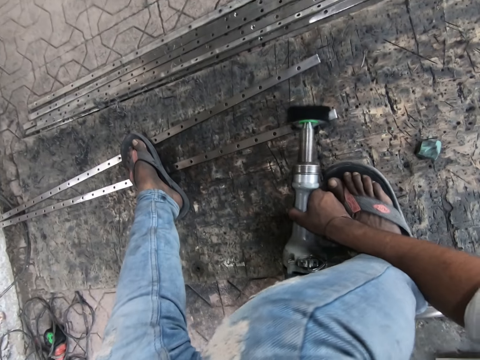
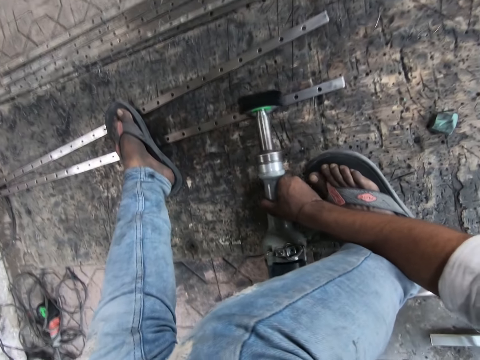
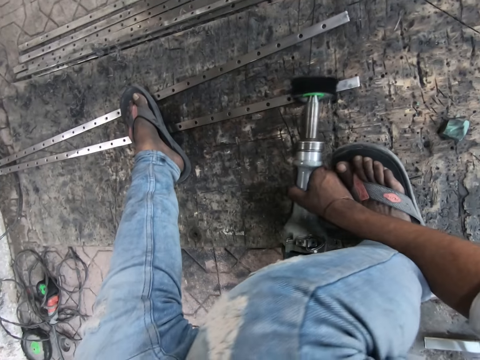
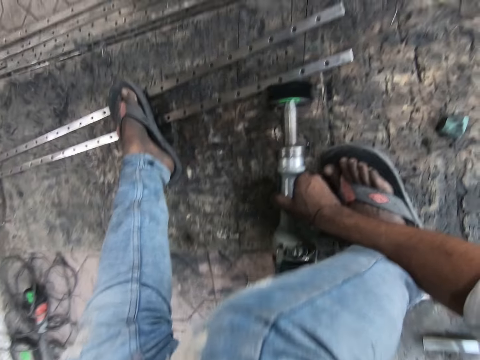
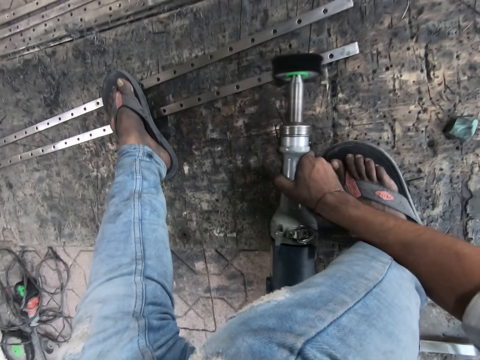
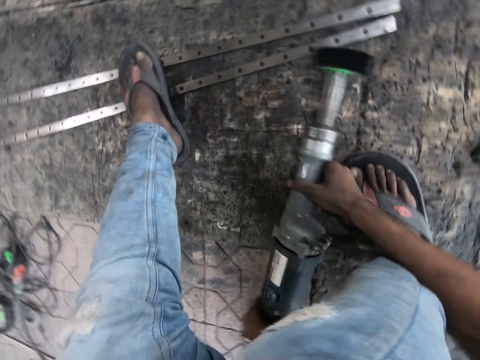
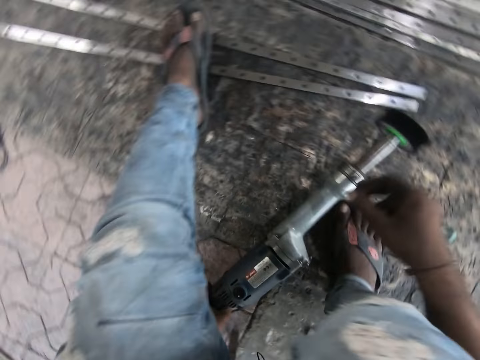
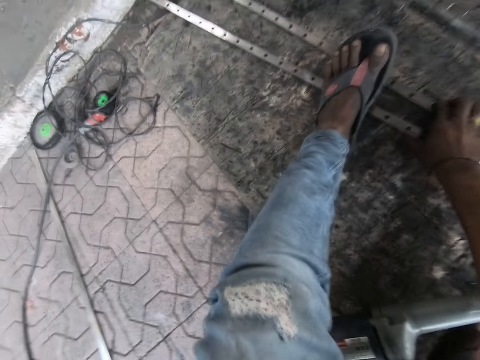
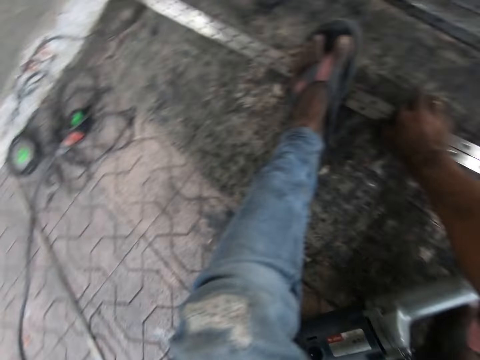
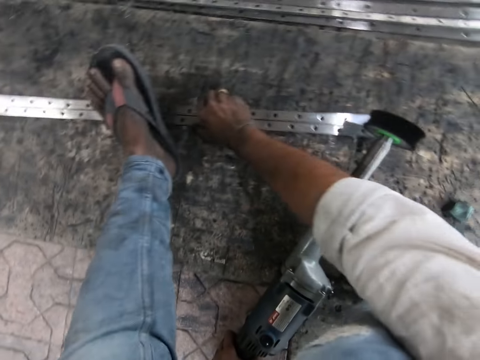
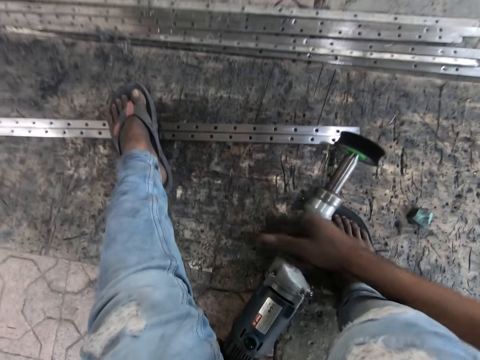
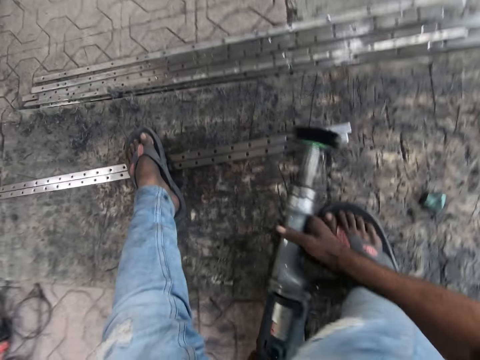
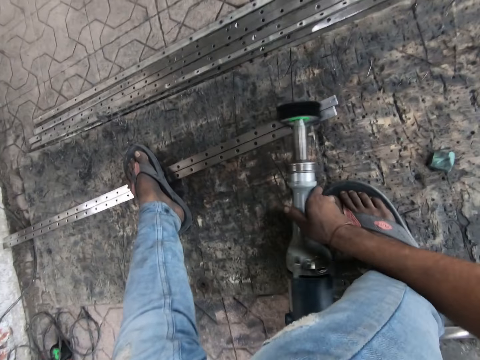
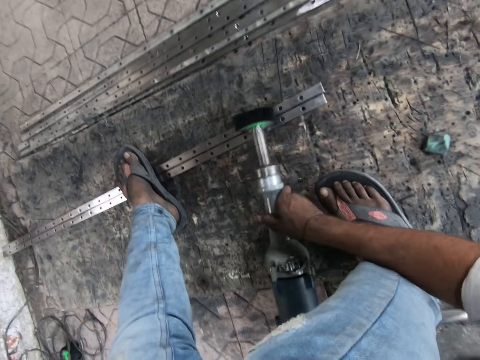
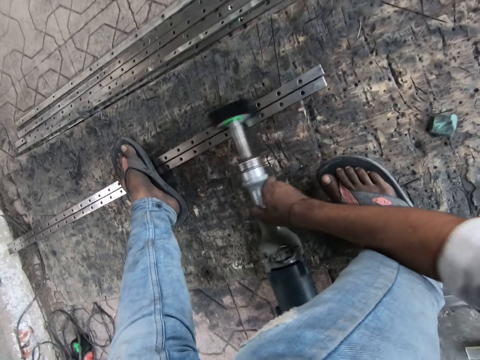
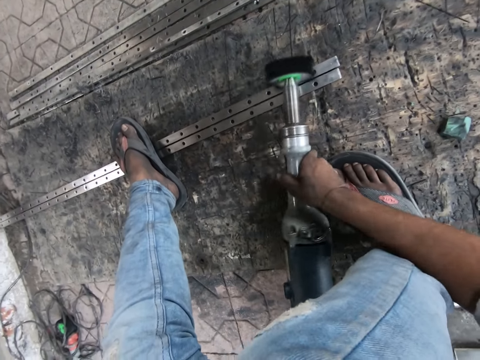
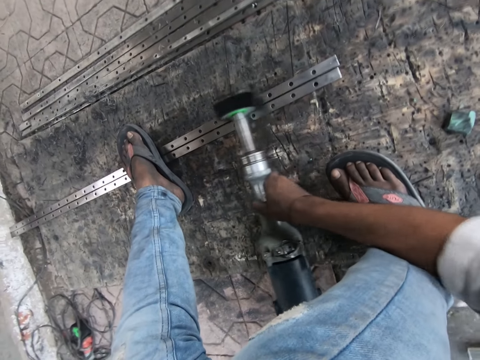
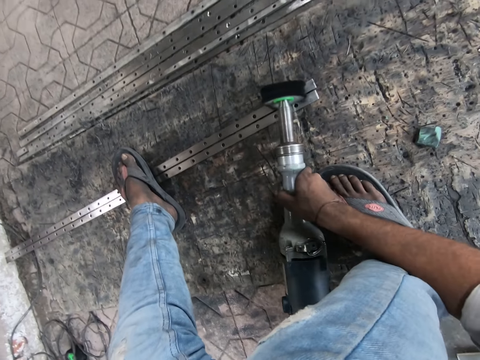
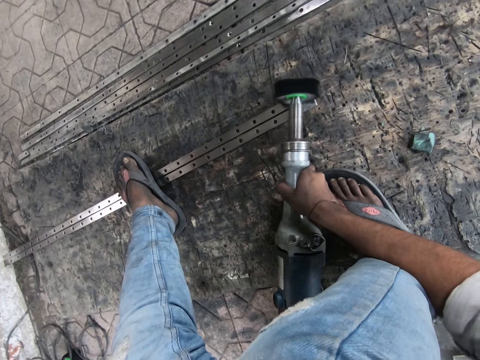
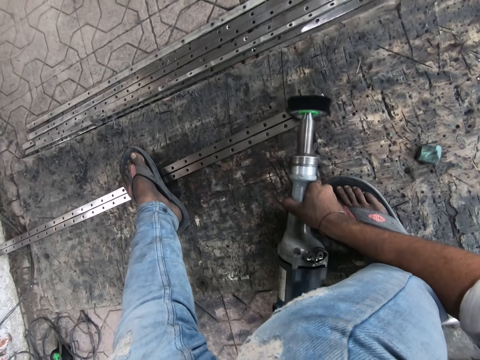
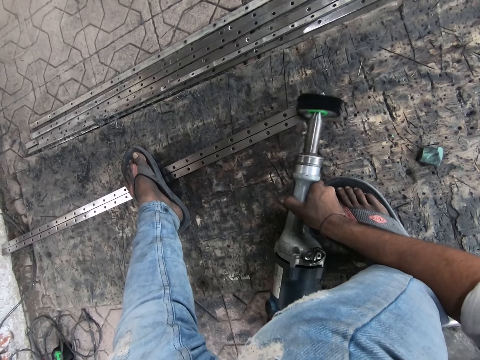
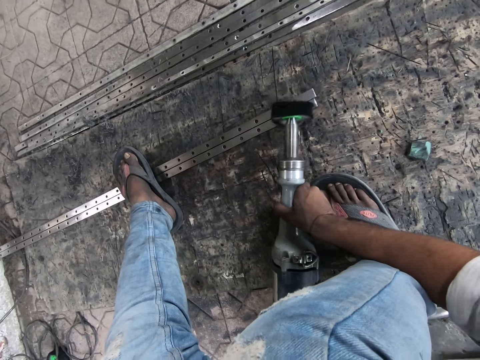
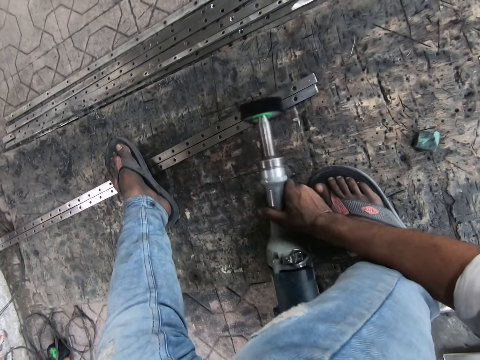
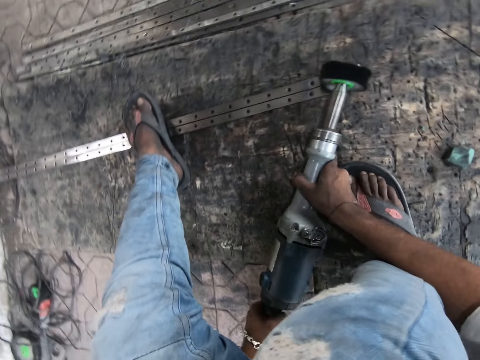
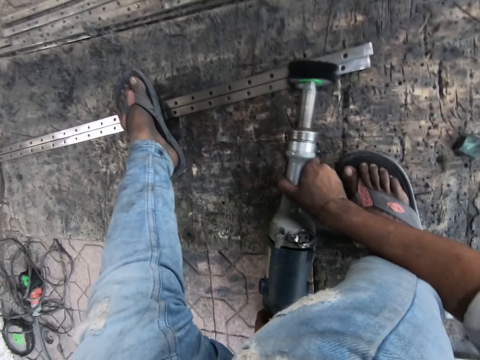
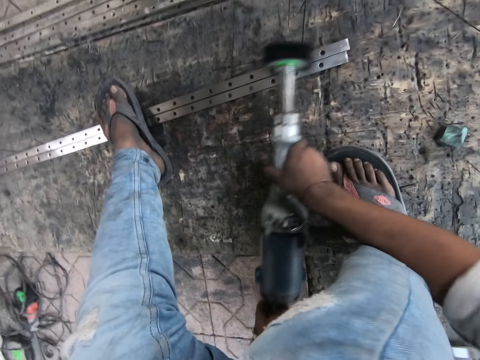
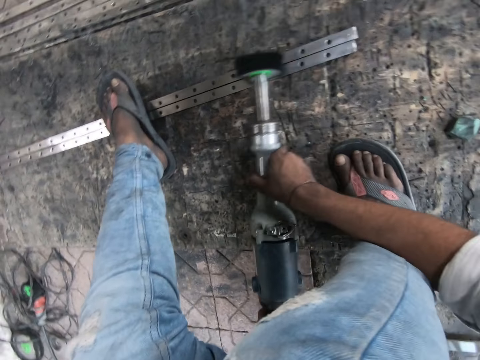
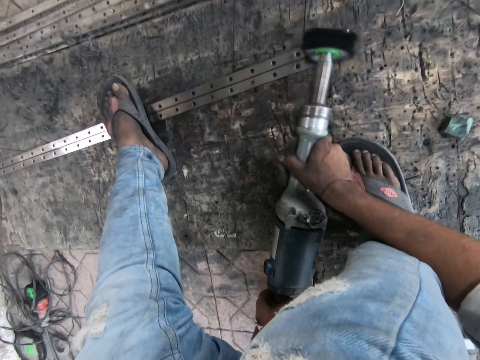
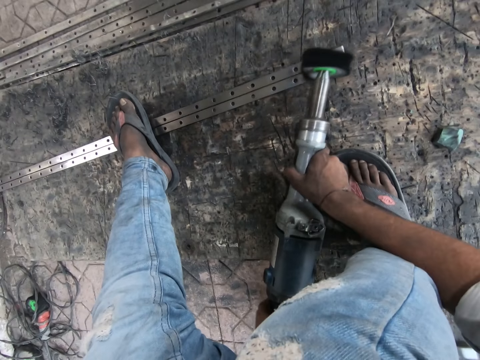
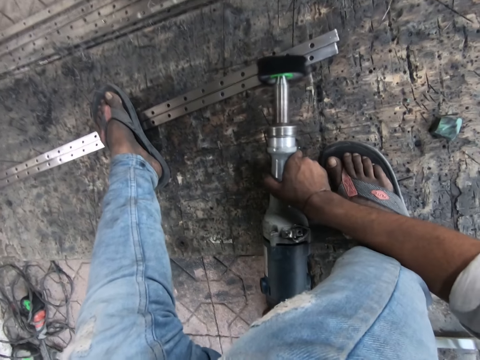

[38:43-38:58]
The camera wearer joins the metal rods. He adjusts the metals with his right hand. He polishes the metals with the straight grinder.

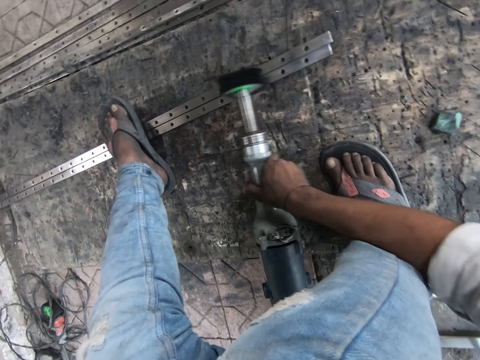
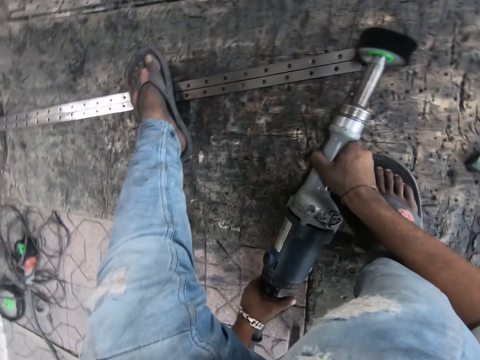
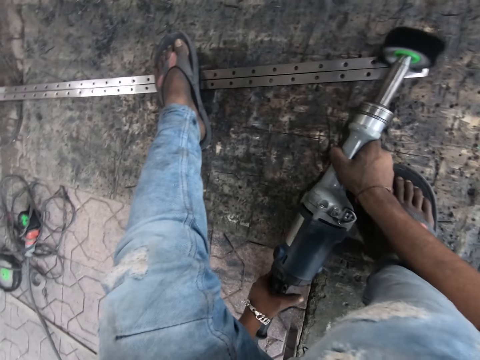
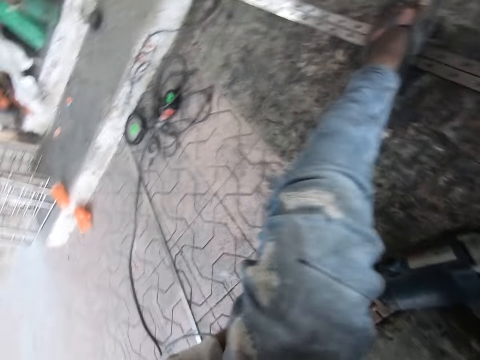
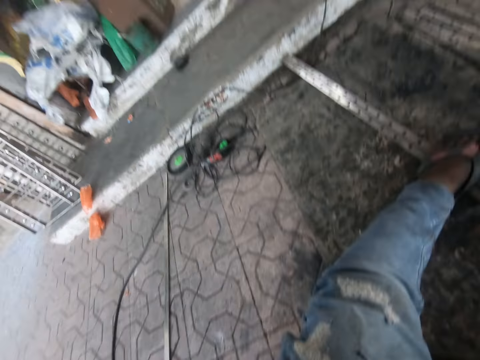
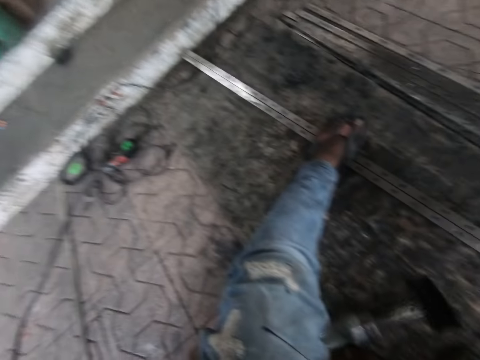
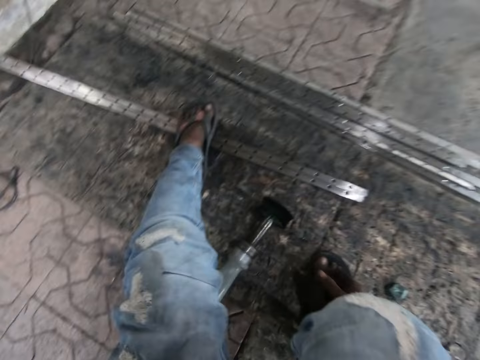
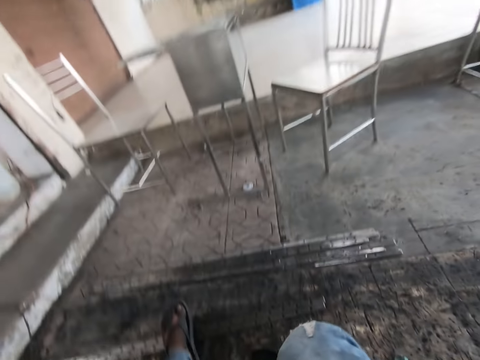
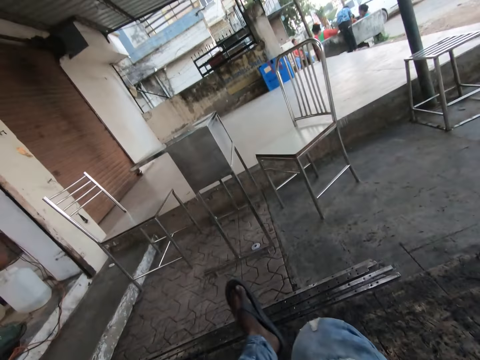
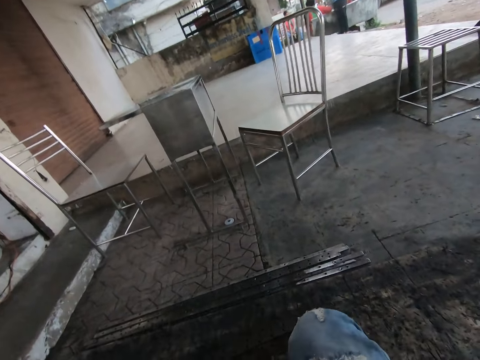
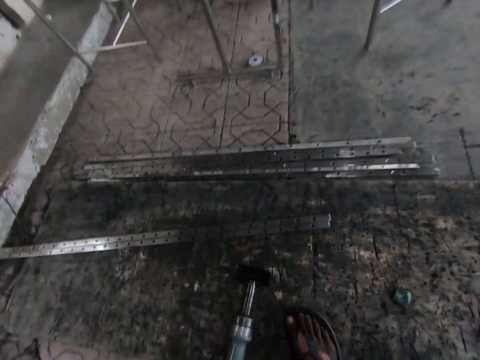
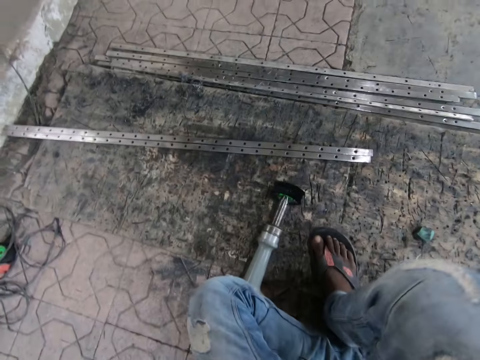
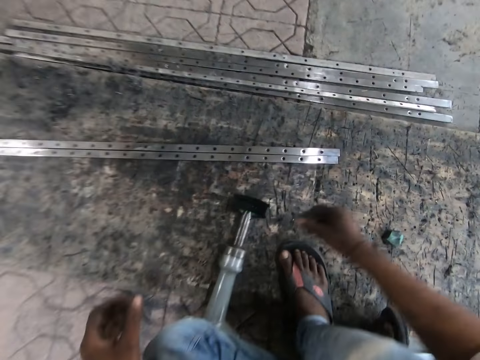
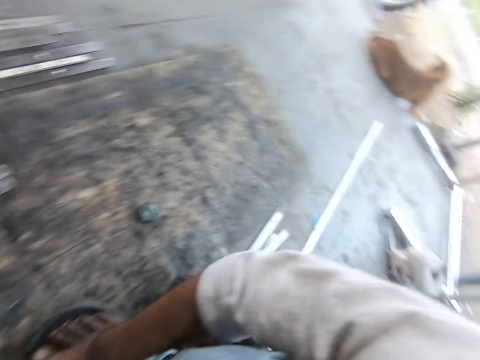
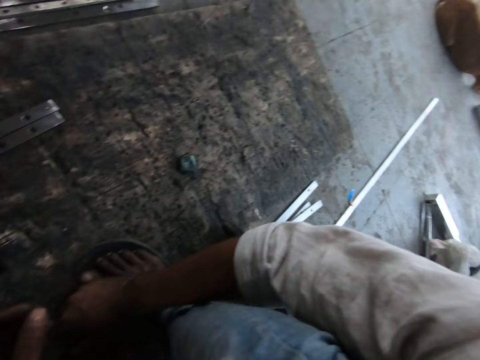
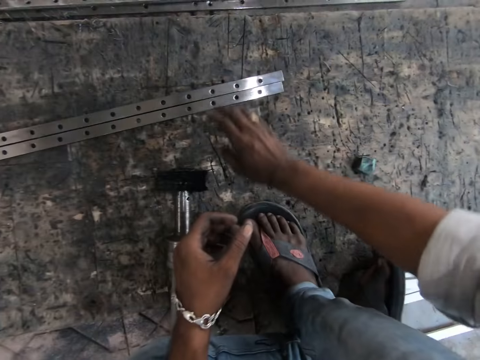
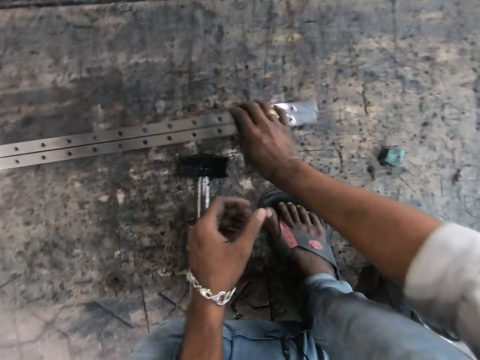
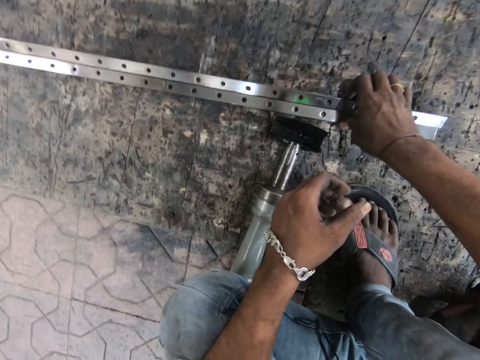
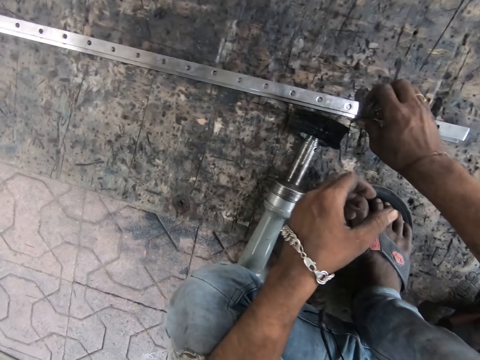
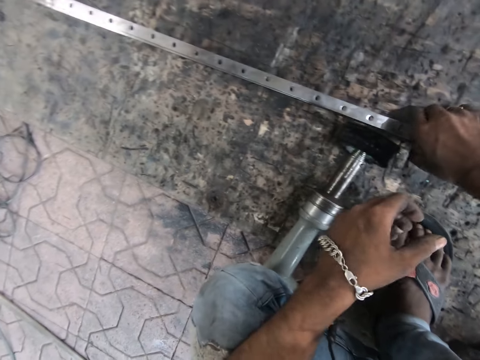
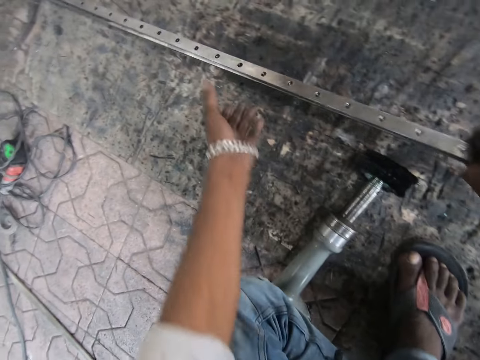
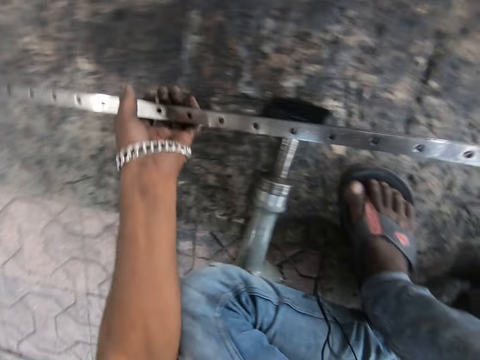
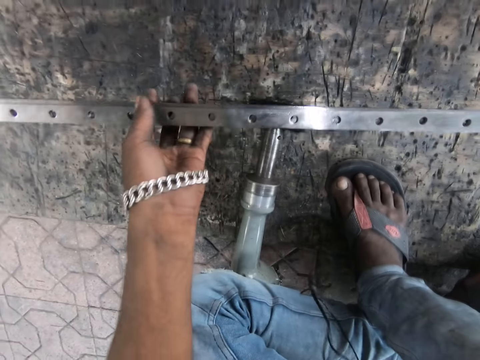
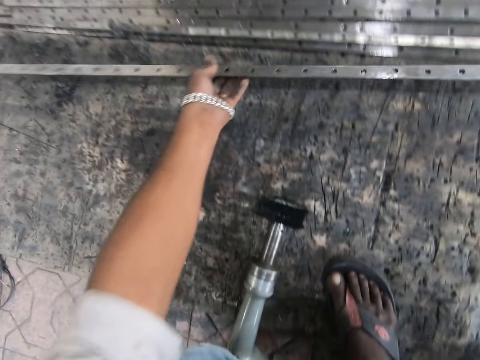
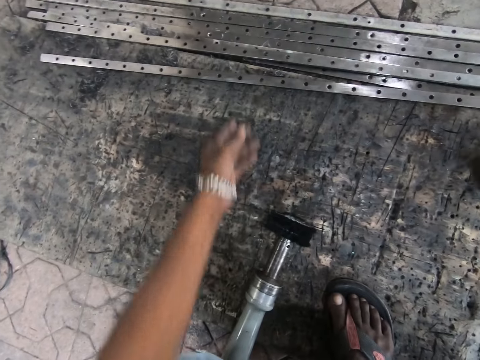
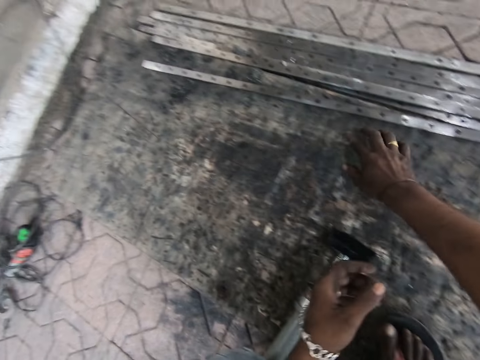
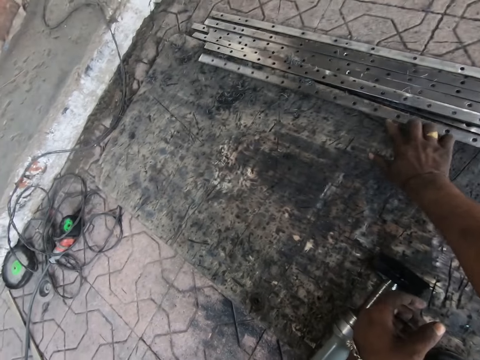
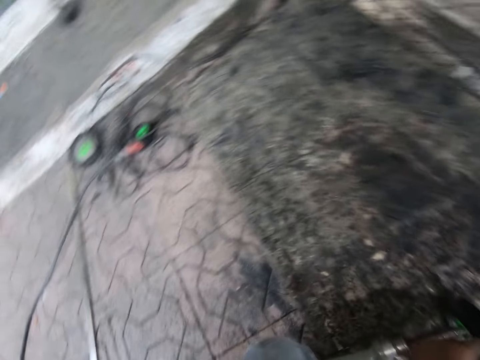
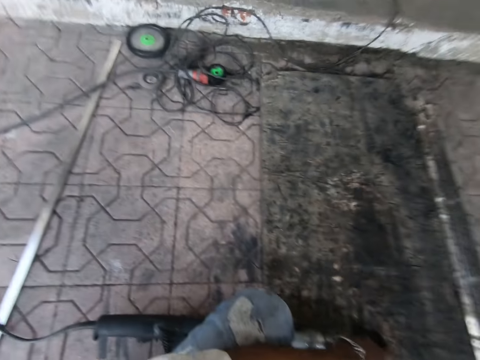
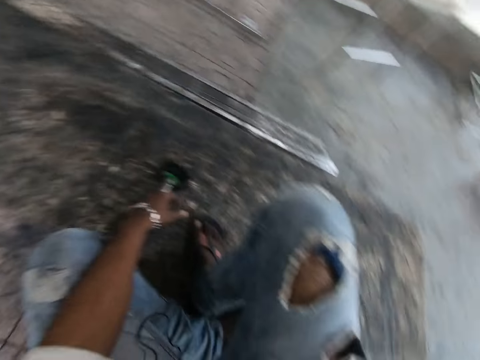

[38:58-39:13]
The camera wearer stops grinding. They drop the straight grinder. They carry the metals. They pick up the metal rods. They drop the metals on a pile of metals. They throw the metal rods.
